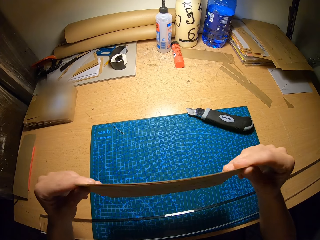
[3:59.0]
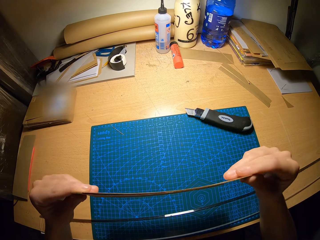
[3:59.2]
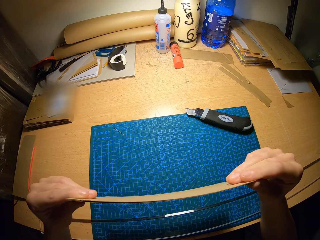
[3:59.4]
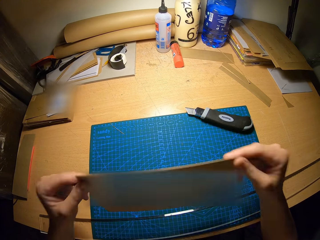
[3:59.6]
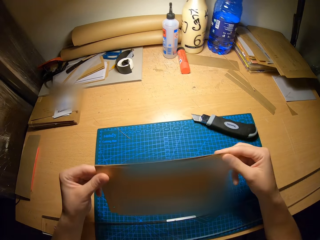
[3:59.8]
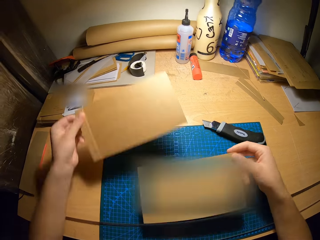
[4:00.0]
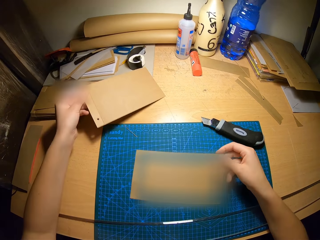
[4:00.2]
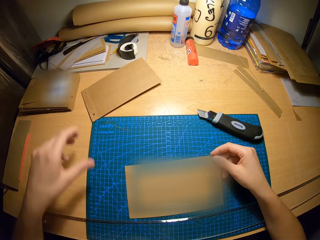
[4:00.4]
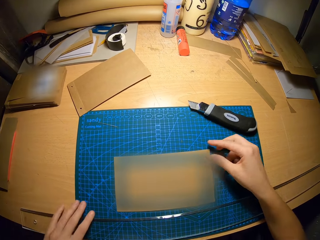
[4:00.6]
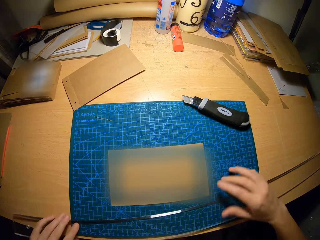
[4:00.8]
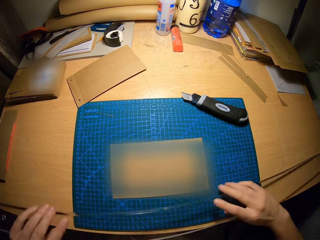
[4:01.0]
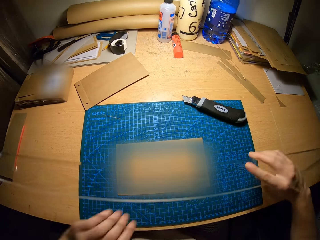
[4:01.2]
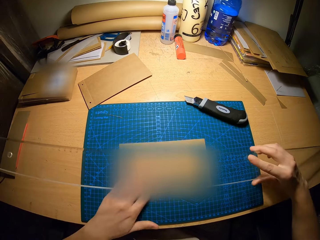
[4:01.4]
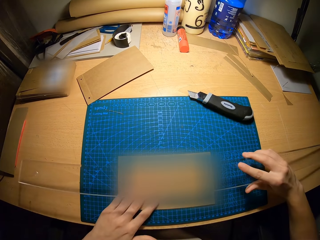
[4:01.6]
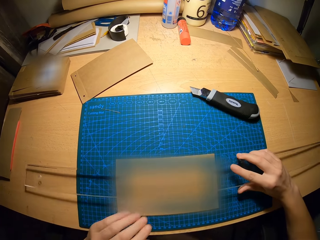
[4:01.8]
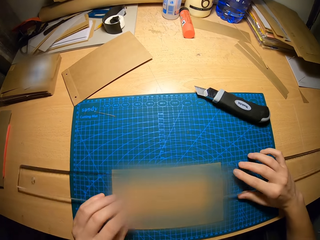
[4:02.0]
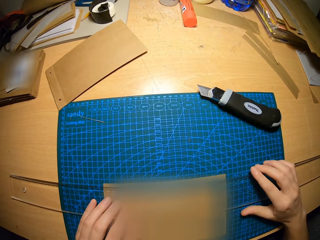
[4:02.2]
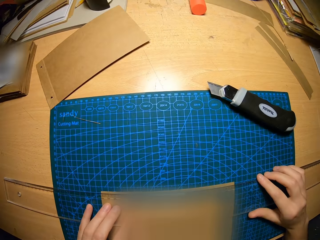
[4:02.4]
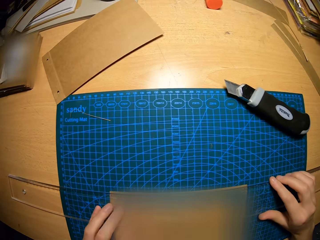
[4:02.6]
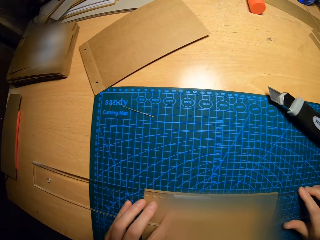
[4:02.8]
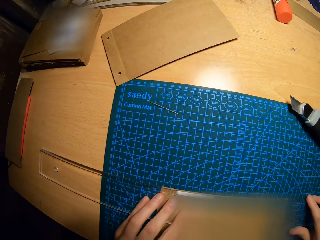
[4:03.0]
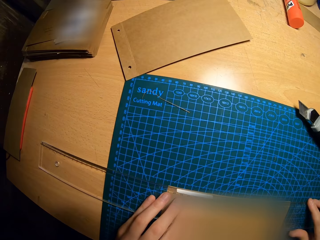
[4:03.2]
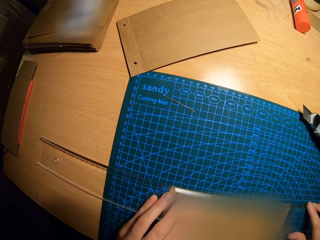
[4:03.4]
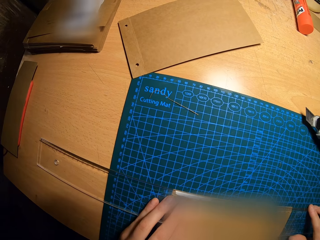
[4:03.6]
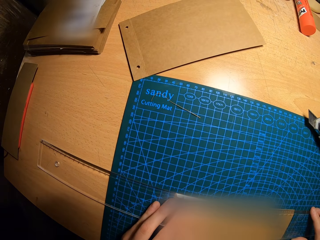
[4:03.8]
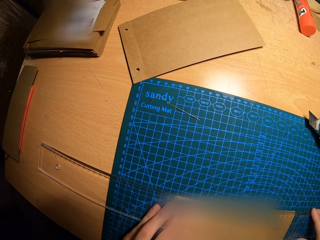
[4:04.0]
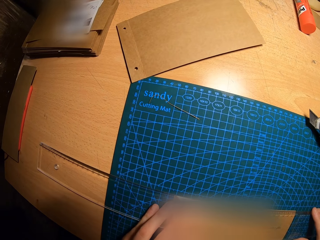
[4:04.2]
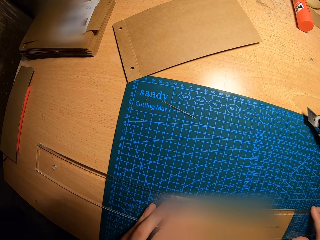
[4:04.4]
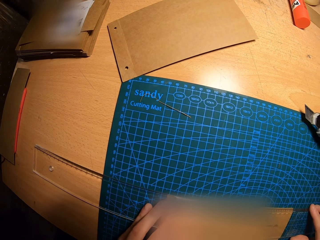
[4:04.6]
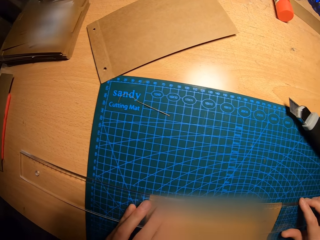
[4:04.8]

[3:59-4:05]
The camera wearer detaches the third and fourth brown cardboards with his hands. He puts one craft paper on the table. He lifts the ruler from the cutting mat with his hands. He adjusts the fourth brown cardboard on the cutting mat with his left hand. He places the ruler on the fourth brown cardboard with his hands. He stares at the ruler on the craft paper.

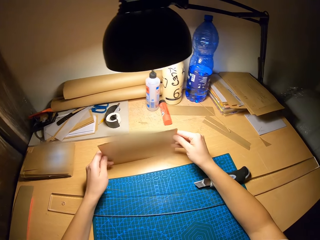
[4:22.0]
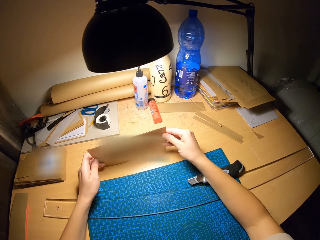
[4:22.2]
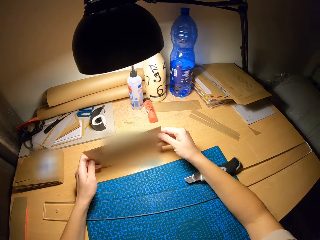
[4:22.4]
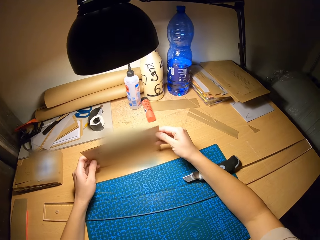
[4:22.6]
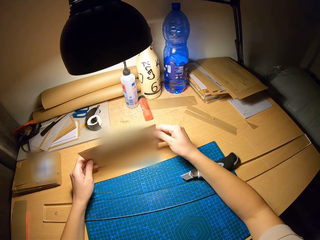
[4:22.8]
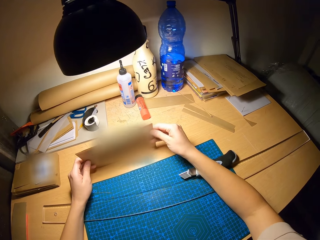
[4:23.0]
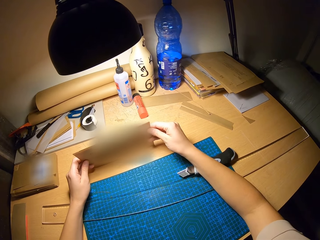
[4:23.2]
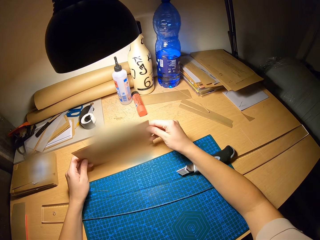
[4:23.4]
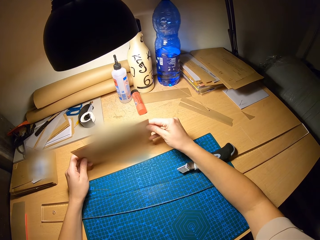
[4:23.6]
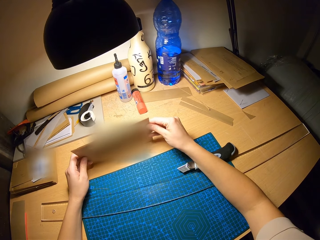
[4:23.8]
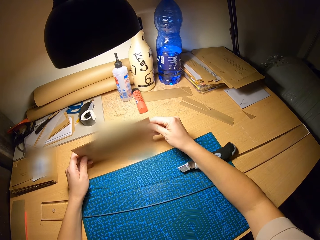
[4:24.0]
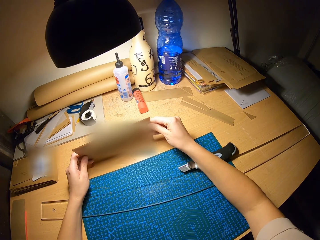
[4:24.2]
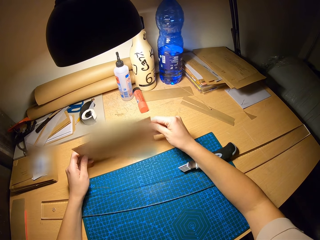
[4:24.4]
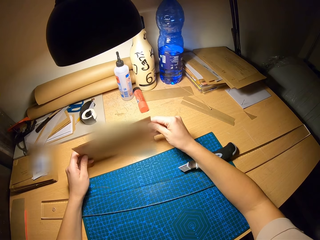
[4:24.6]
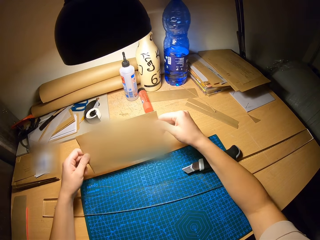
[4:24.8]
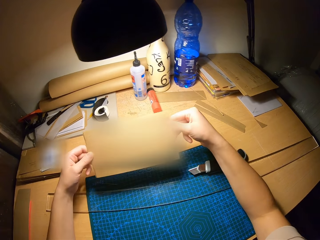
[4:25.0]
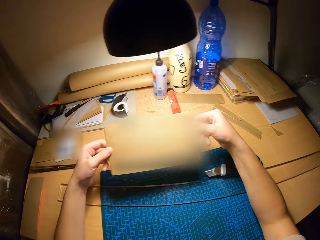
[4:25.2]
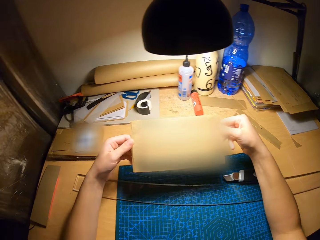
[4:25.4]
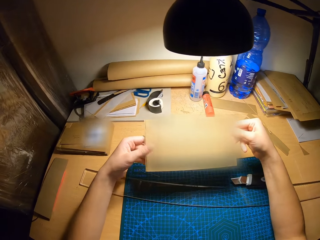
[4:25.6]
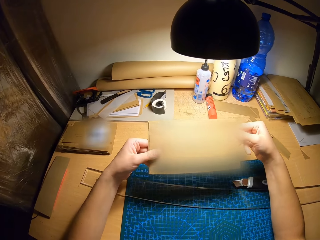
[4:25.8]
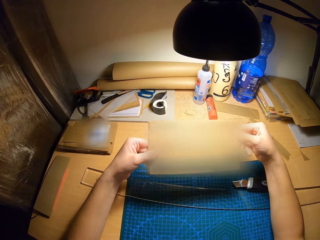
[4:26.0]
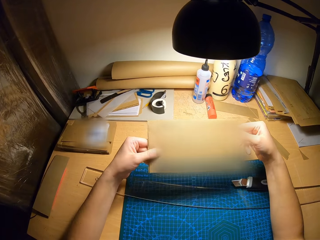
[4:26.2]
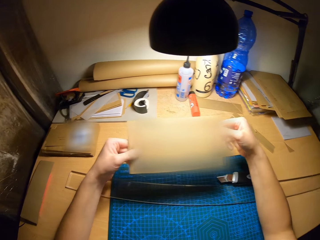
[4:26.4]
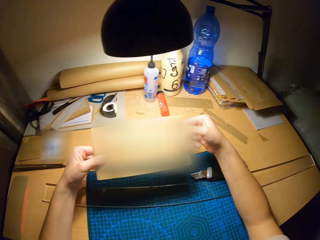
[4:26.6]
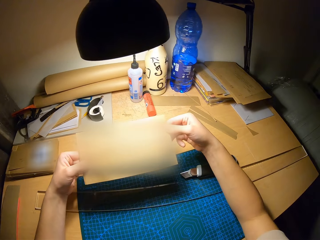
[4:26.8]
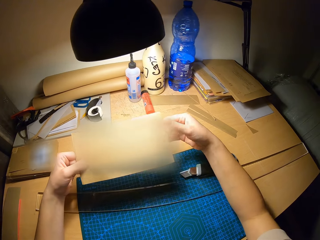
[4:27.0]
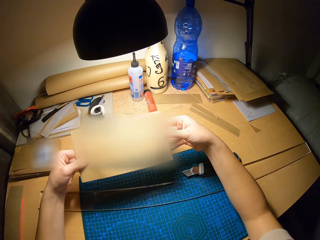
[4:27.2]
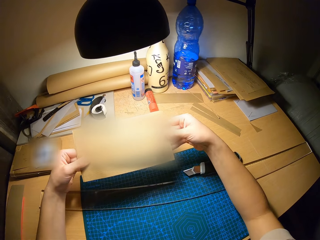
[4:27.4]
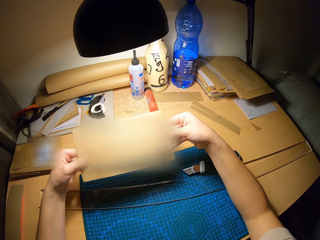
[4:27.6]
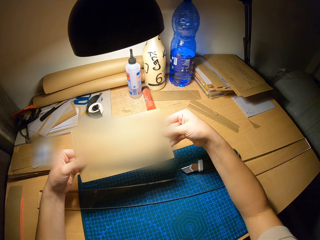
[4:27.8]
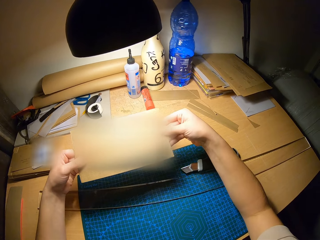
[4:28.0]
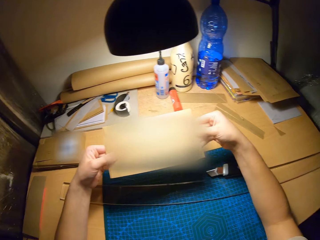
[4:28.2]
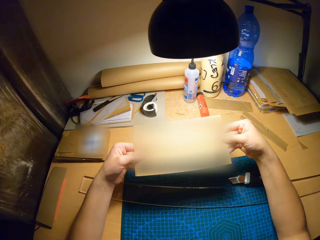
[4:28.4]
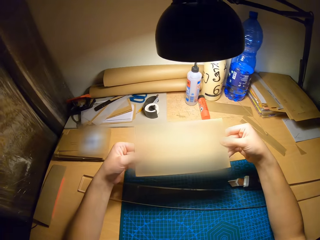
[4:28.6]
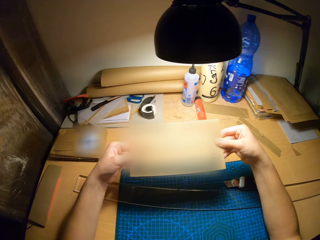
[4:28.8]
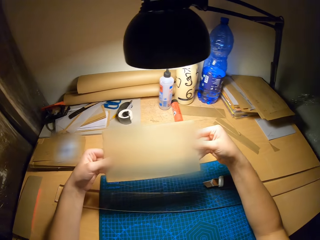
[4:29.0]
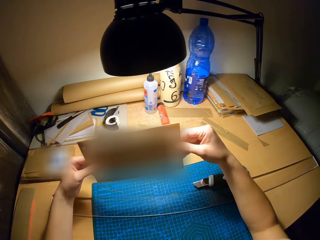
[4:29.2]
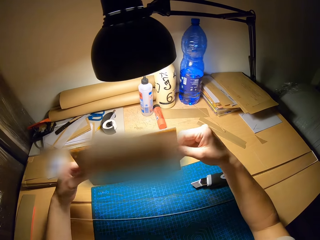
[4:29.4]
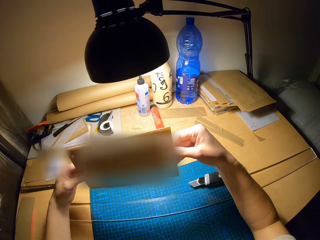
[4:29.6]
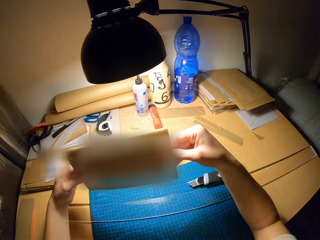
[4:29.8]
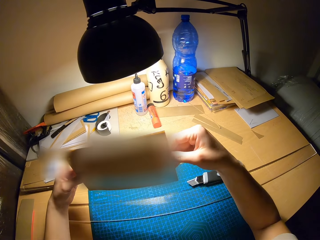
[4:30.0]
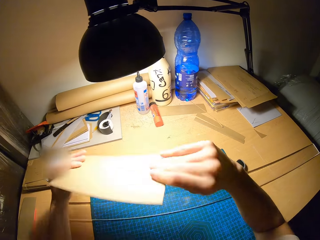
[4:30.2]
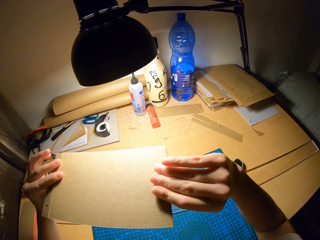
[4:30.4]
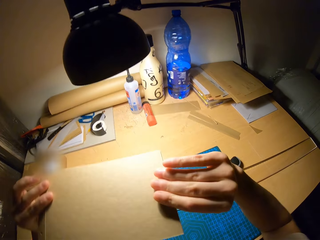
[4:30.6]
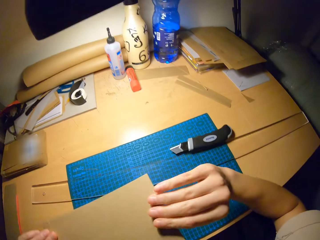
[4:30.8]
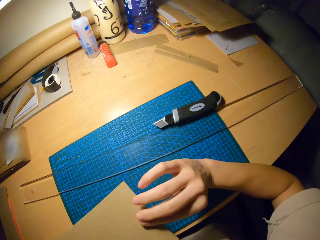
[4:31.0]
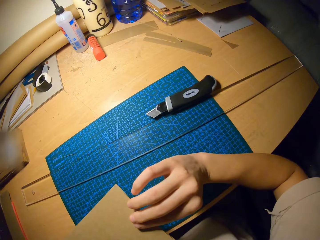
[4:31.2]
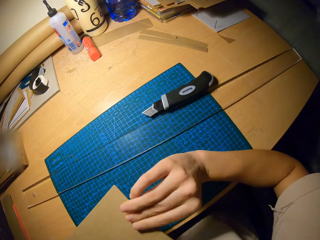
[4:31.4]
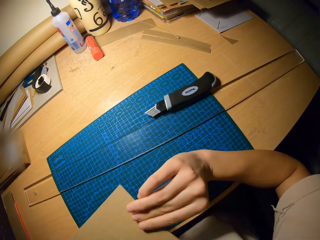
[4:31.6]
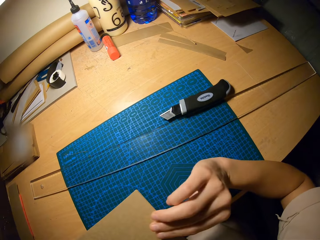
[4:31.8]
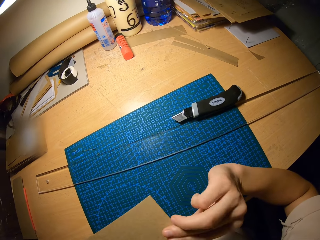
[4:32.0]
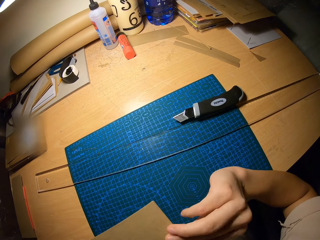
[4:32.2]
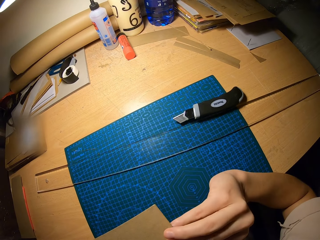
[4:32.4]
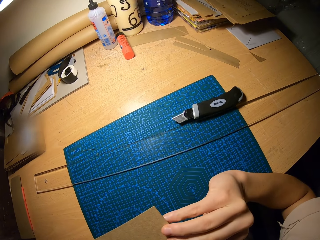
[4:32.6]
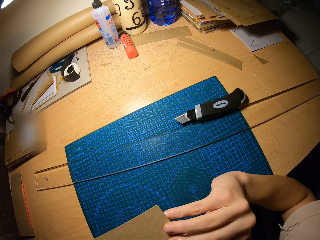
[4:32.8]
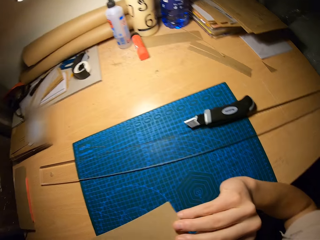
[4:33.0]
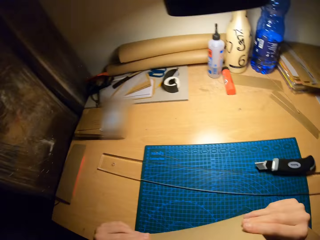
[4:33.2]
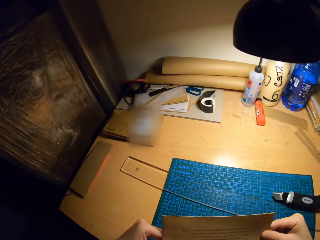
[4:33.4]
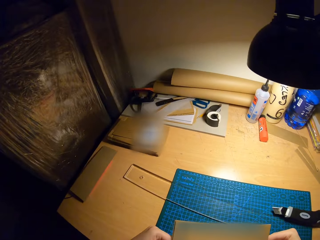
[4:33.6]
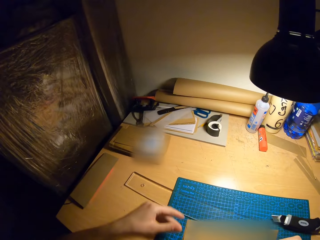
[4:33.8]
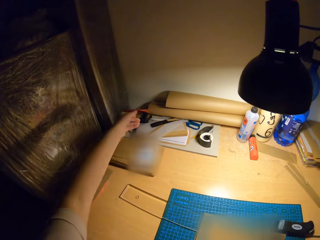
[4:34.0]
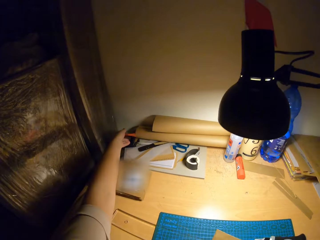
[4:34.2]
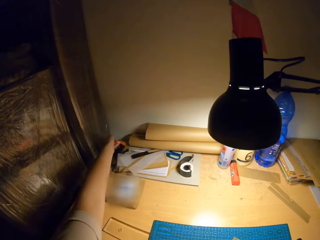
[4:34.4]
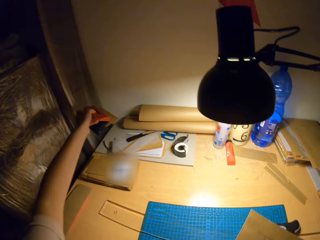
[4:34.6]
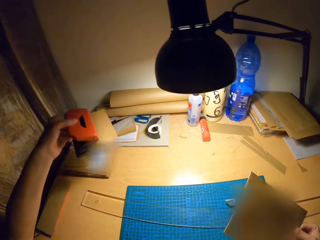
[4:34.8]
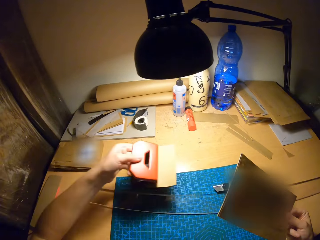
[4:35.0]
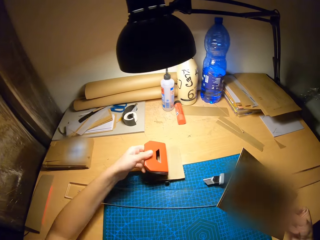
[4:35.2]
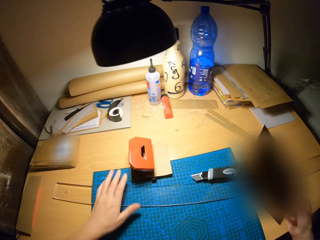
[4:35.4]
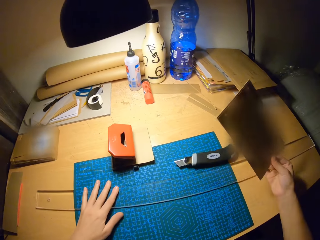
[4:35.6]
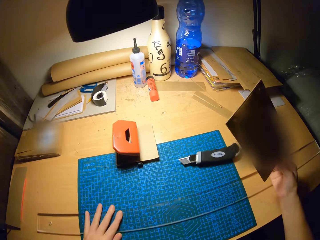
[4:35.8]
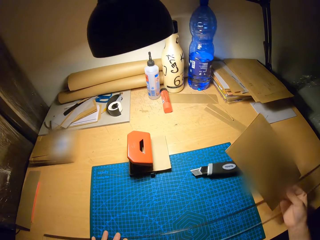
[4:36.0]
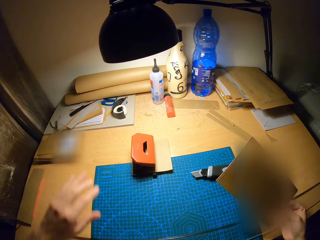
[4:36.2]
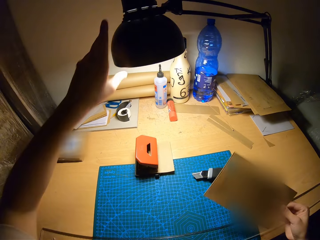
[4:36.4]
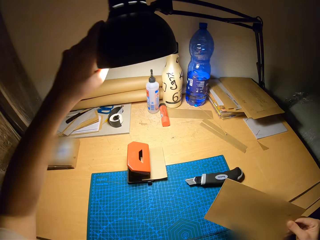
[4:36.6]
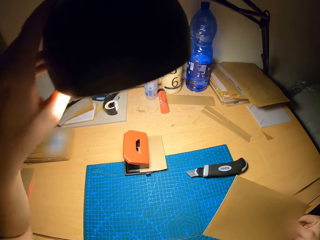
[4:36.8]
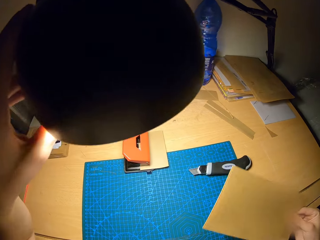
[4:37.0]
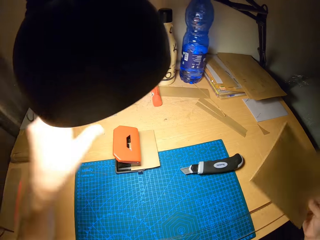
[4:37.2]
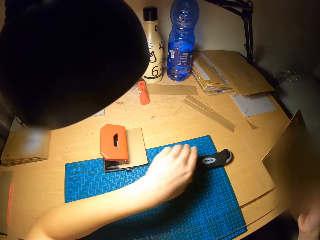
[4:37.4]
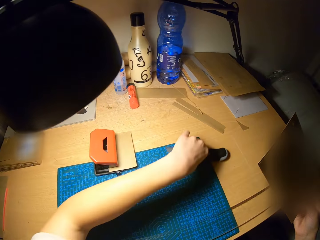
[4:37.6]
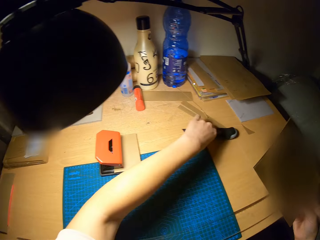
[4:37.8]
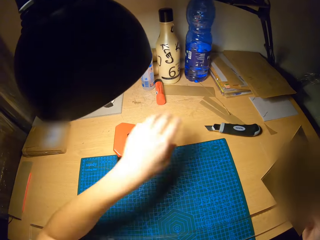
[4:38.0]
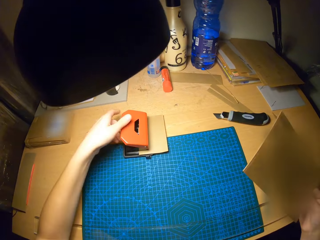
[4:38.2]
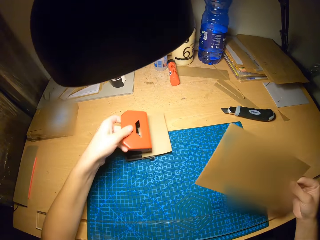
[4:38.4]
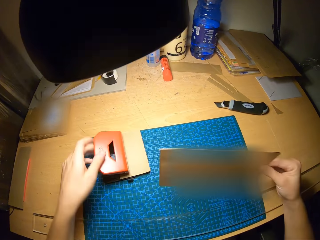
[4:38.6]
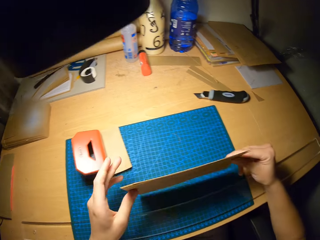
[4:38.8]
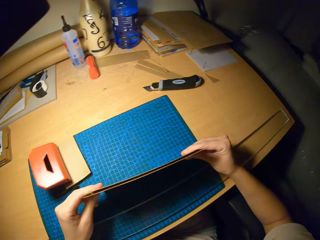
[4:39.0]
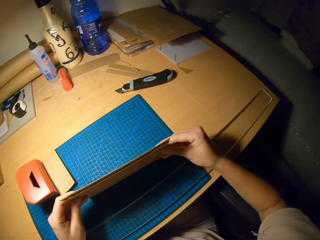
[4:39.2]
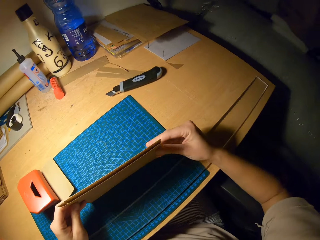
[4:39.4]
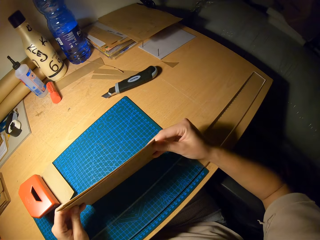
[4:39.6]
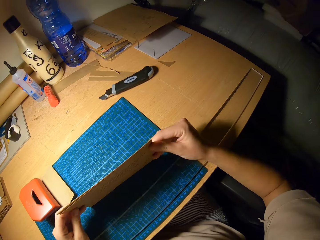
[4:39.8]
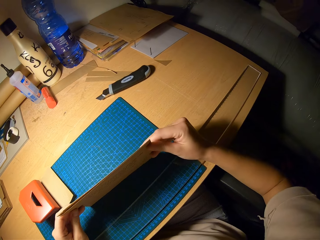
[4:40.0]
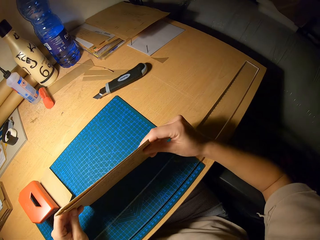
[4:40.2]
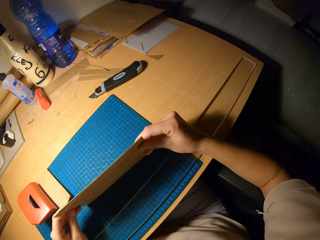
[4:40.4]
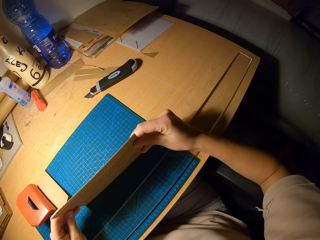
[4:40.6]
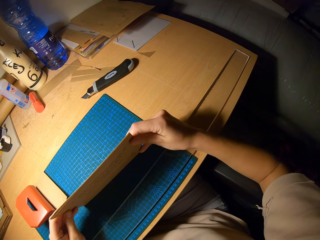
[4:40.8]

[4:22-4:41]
The camera wearer holds the craft papers together on the table. He stares at the craft papers on the table. He moves a perforator or paper punch on the table with his left hand. He picks up the paper punch from the table and puts the paper punch on the cutting mat. He adjusts the ruler on the table with his left hand. He adjusts the lamp on the table with his left hand. He moves the box cutter on the table with his left hand. He moves the paper punch on the cutting mat. He holds the craft papers together on the cutting mat. He joins the third and fourth brown cardboard together.
